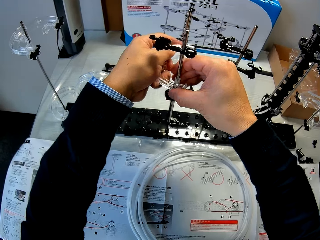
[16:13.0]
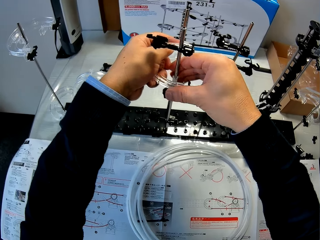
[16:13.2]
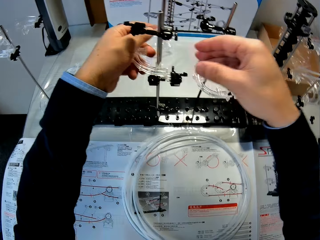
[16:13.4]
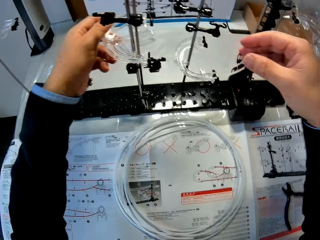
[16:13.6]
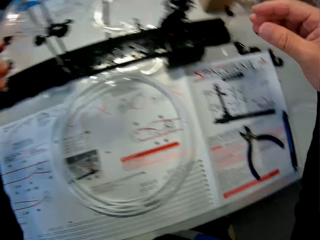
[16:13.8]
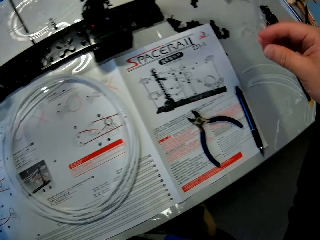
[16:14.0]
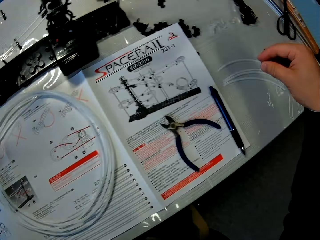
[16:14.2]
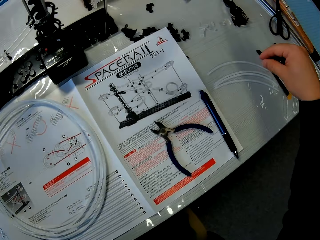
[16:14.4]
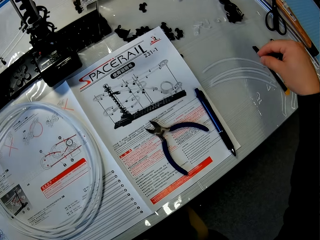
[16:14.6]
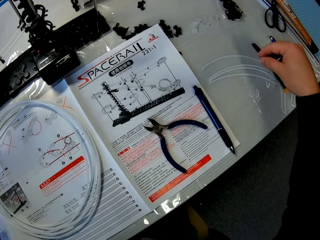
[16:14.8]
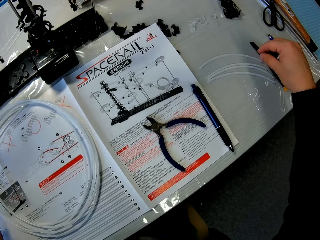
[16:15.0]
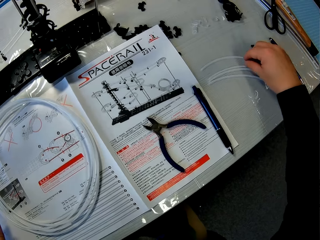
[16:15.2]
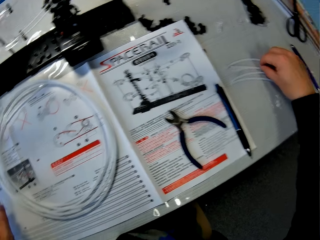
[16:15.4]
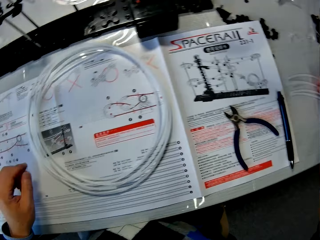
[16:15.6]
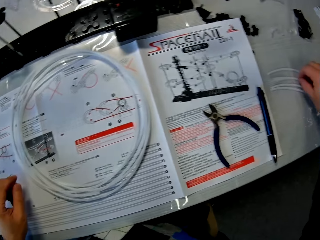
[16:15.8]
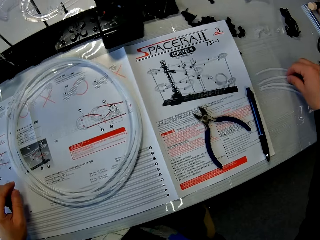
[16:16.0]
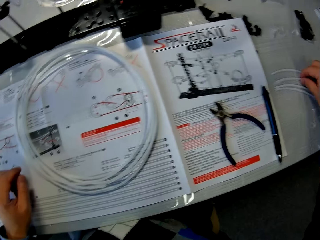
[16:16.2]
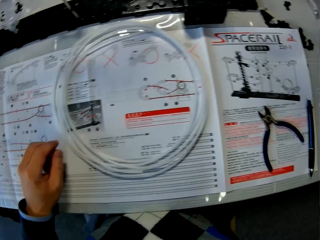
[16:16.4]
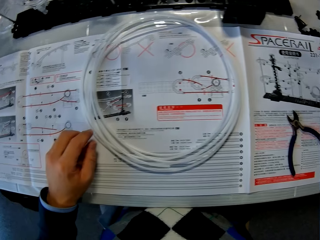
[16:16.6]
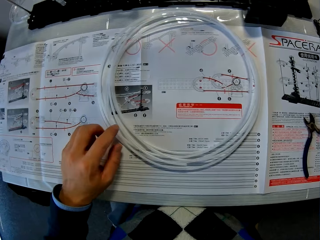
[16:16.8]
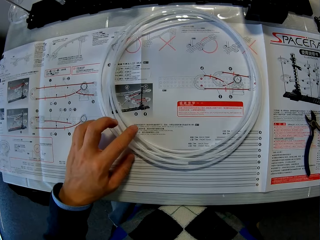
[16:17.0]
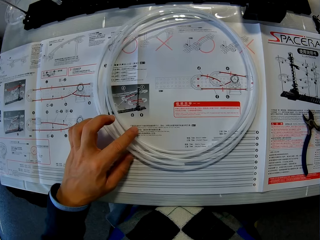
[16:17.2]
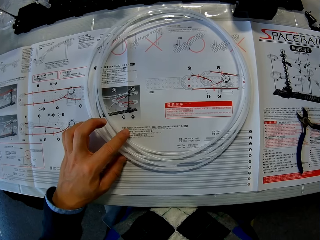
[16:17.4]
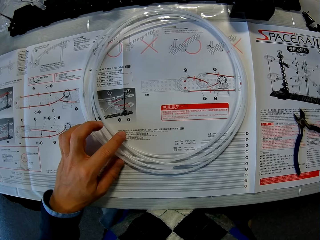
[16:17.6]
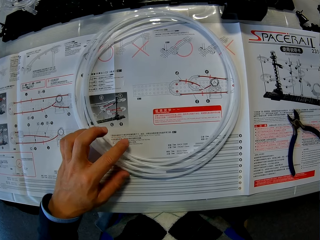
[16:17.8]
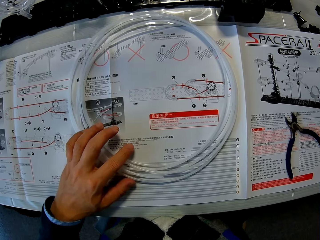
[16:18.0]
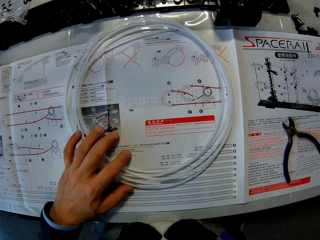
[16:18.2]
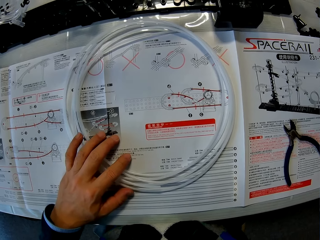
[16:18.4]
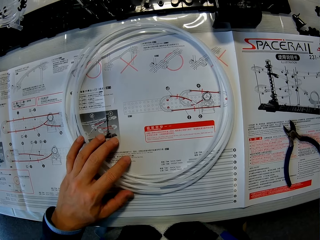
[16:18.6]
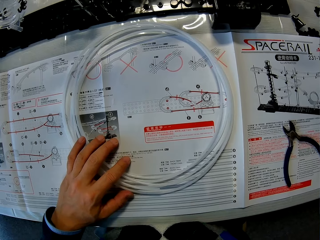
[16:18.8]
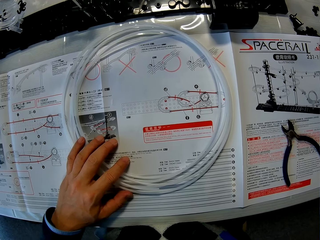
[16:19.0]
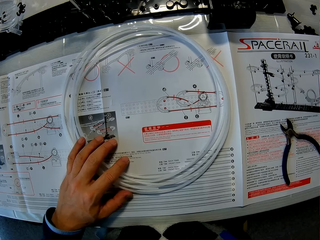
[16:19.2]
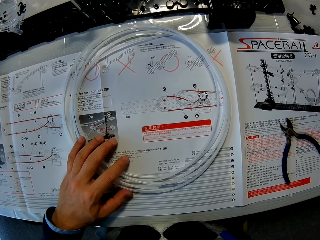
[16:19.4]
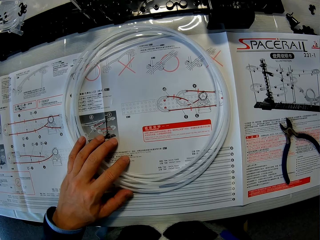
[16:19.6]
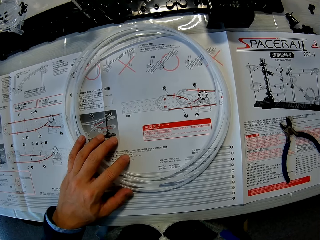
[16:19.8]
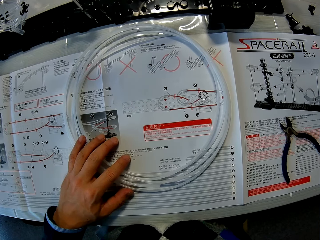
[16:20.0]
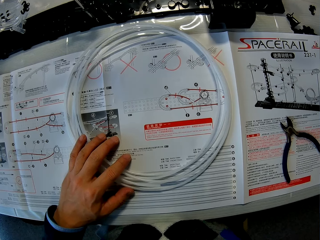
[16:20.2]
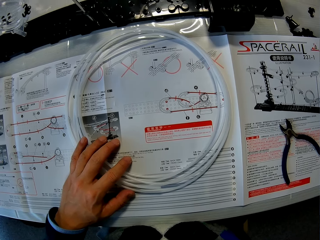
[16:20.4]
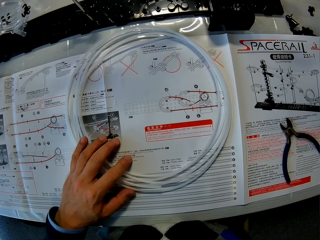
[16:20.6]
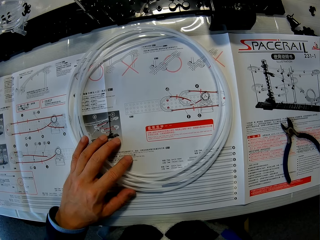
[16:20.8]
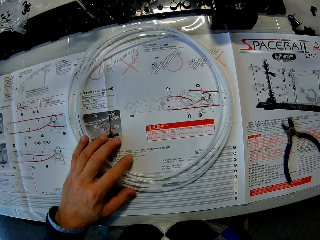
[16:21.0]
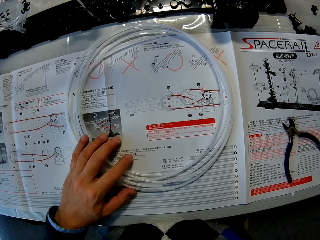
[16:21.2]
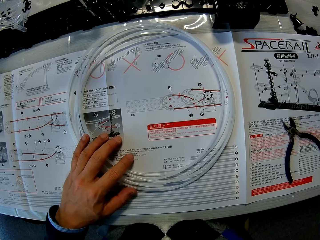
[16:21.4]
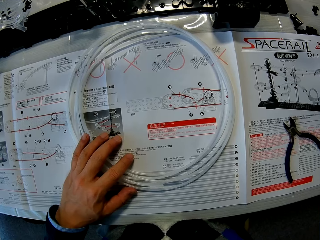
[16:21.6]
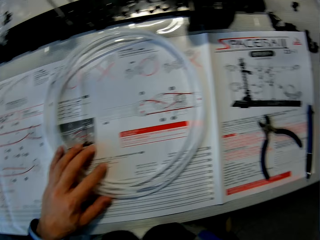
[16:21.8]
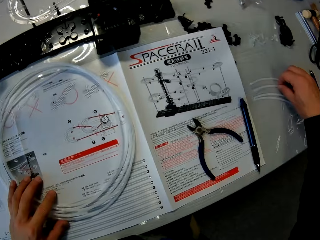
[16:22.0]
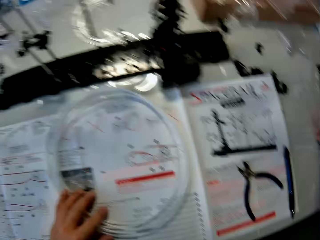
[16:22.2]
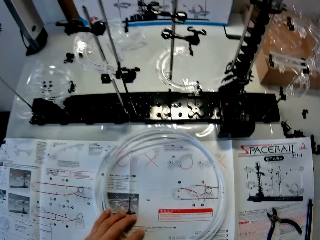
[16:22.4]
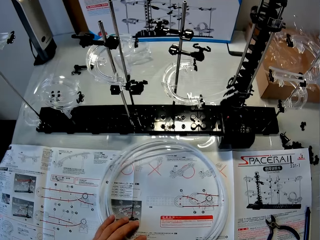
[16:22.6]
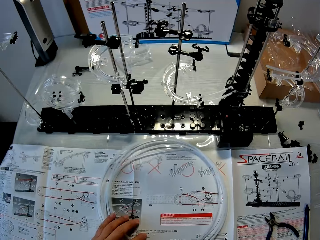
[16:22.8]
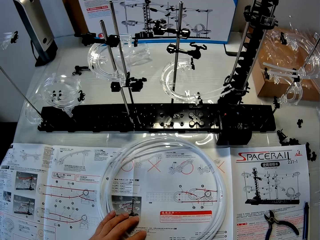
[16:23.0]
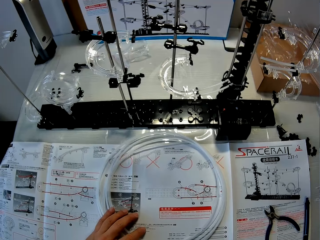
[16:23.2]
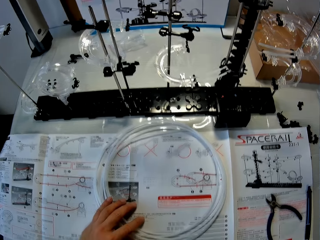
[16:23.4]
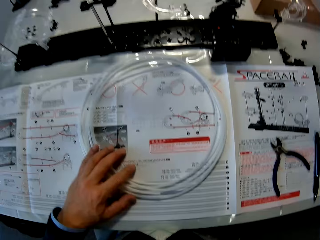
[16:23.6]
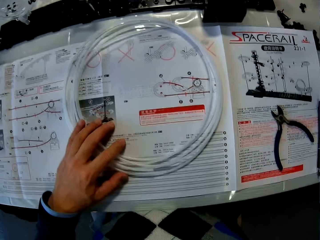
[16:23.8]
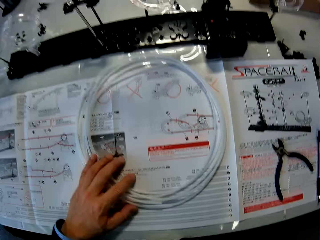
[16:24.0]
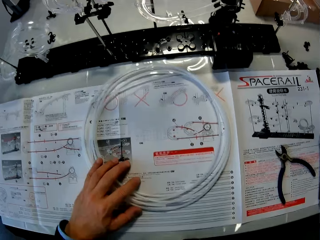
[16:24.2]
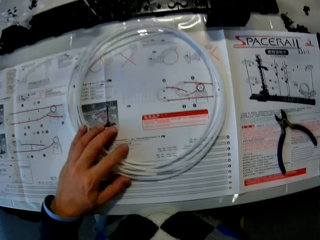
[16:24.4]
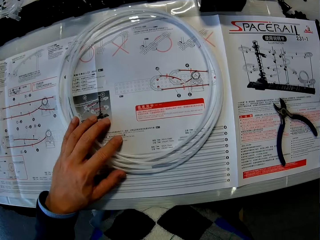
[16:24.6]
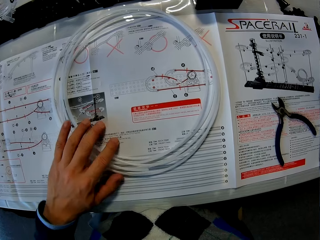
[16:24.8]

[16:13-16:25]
The camera wearer places his right hand on another rail on the table. He picks something. He reads the spacerail instruction guide.

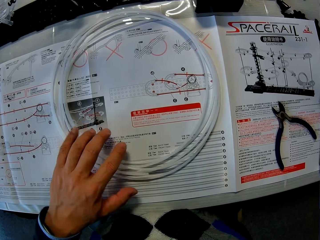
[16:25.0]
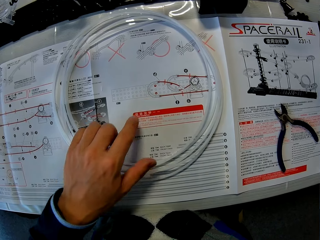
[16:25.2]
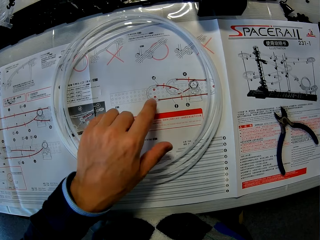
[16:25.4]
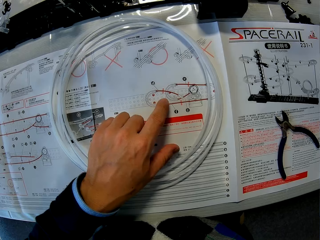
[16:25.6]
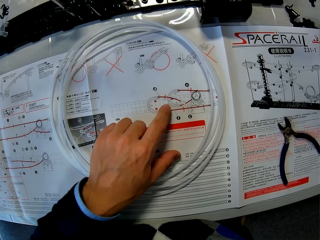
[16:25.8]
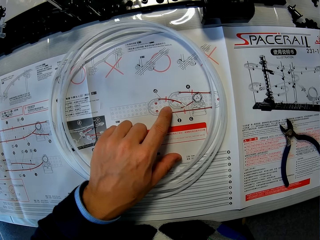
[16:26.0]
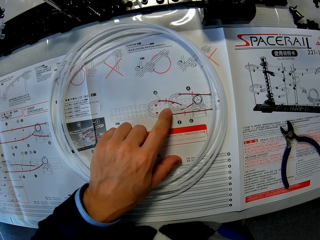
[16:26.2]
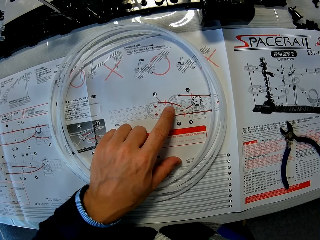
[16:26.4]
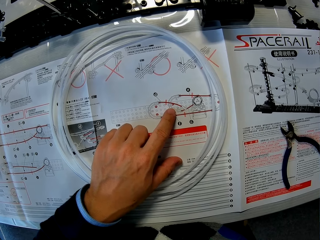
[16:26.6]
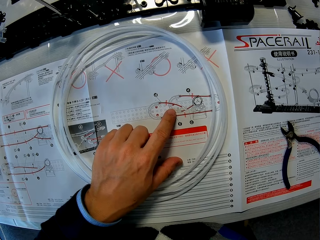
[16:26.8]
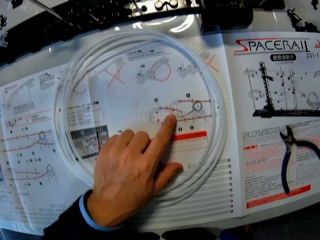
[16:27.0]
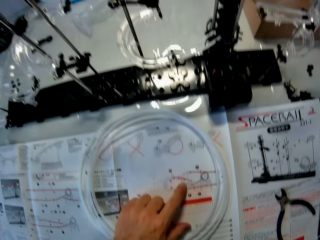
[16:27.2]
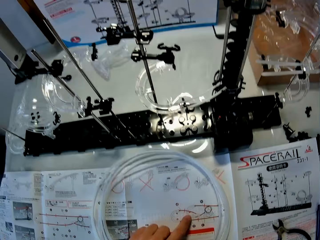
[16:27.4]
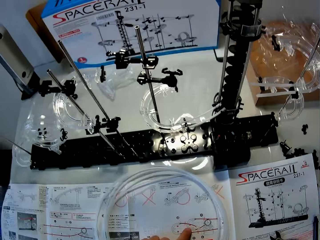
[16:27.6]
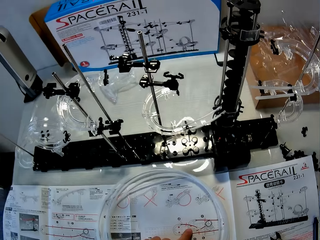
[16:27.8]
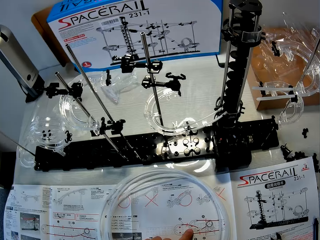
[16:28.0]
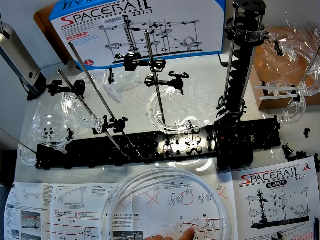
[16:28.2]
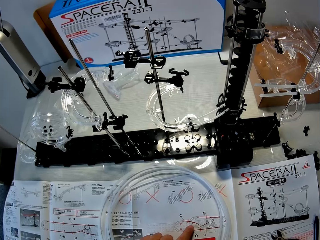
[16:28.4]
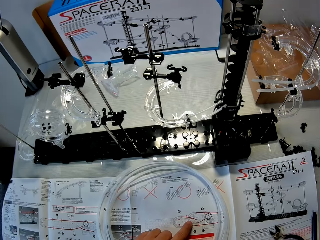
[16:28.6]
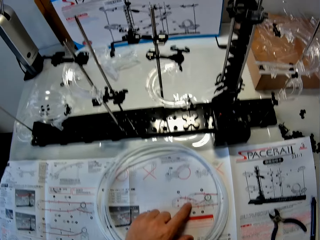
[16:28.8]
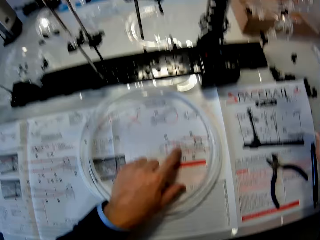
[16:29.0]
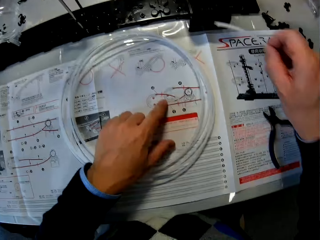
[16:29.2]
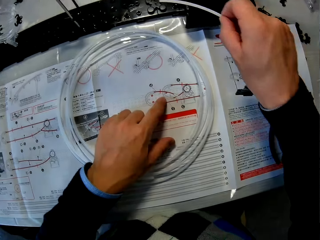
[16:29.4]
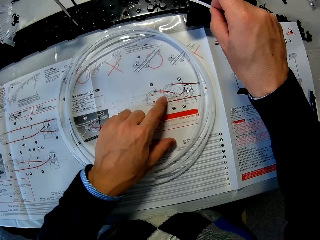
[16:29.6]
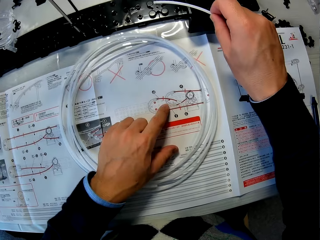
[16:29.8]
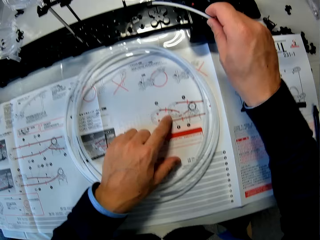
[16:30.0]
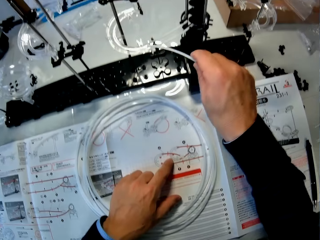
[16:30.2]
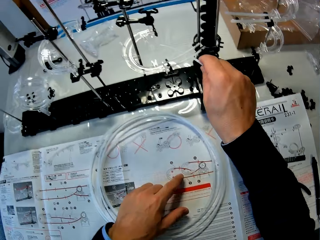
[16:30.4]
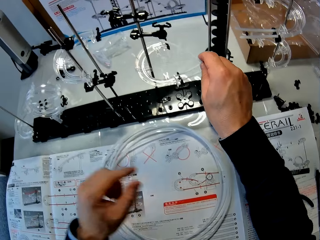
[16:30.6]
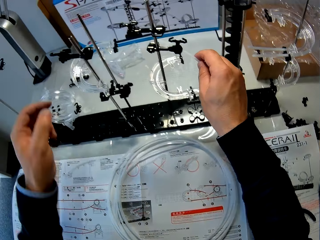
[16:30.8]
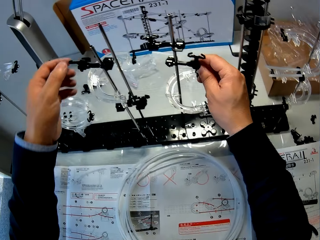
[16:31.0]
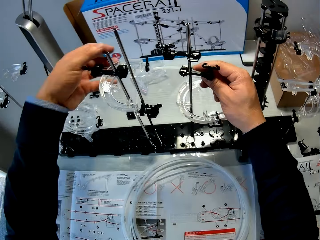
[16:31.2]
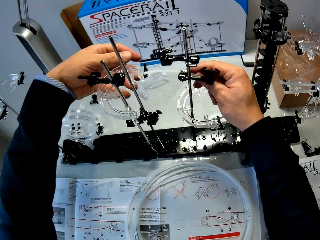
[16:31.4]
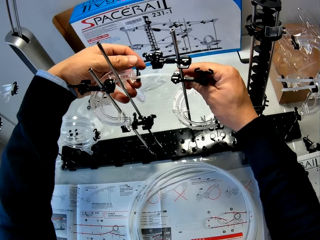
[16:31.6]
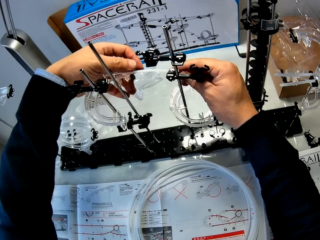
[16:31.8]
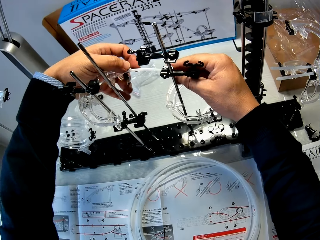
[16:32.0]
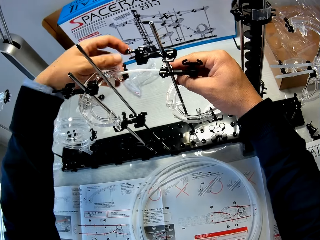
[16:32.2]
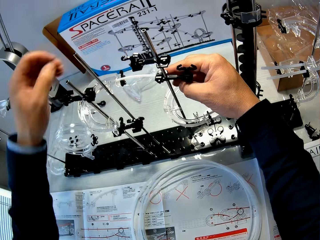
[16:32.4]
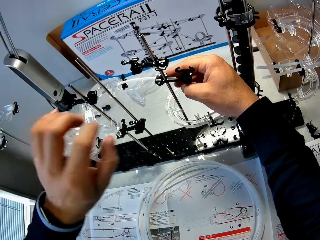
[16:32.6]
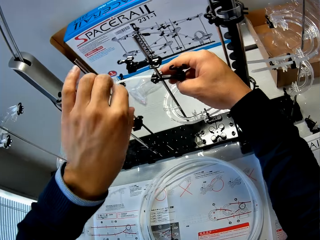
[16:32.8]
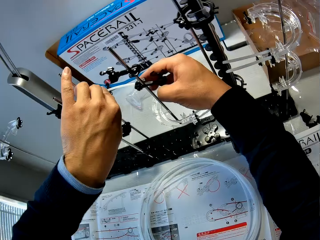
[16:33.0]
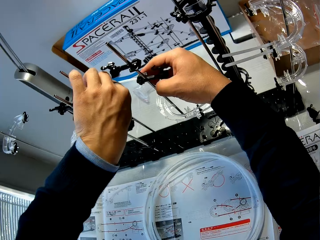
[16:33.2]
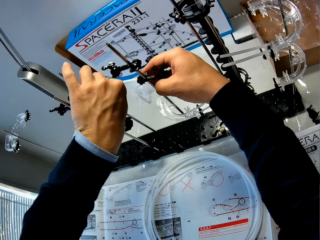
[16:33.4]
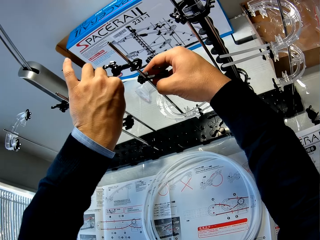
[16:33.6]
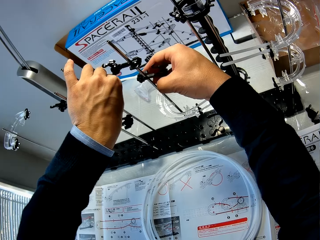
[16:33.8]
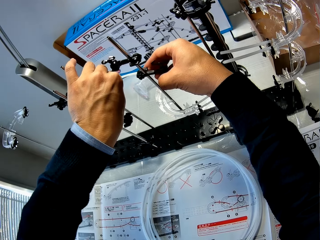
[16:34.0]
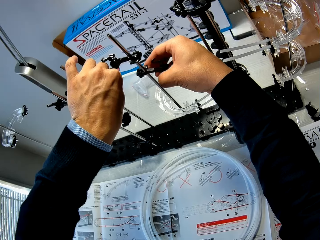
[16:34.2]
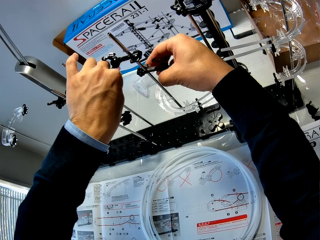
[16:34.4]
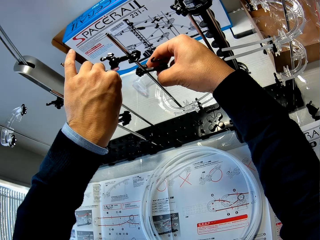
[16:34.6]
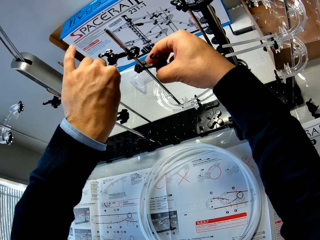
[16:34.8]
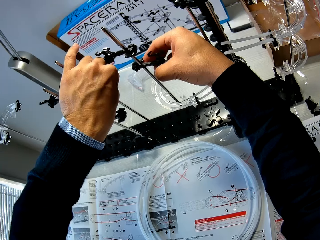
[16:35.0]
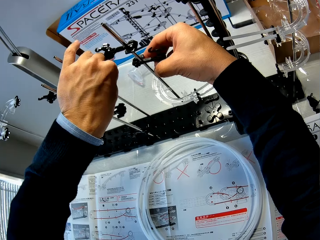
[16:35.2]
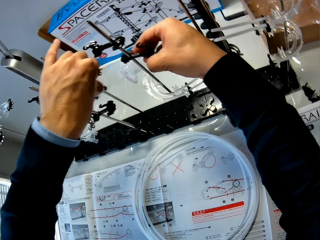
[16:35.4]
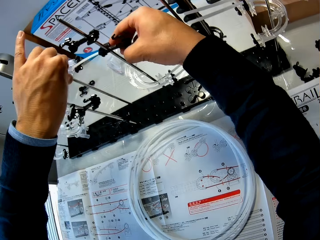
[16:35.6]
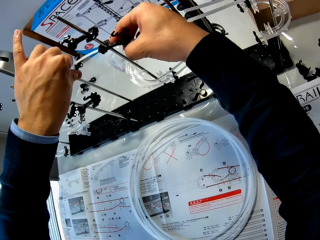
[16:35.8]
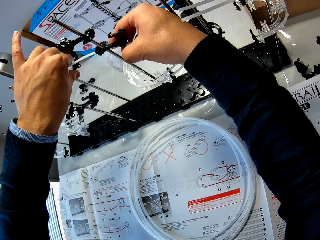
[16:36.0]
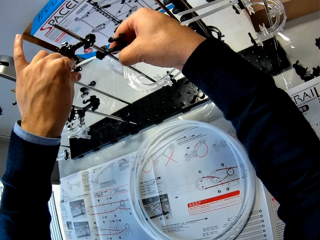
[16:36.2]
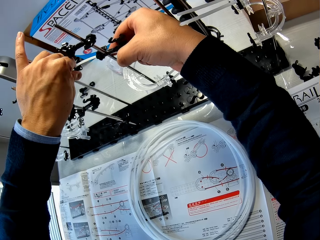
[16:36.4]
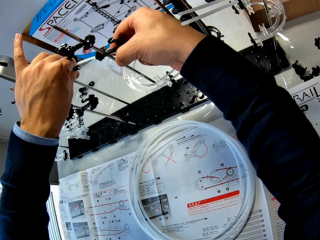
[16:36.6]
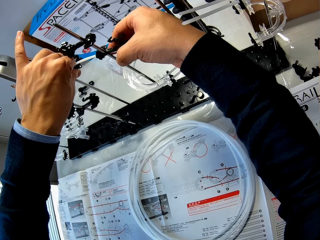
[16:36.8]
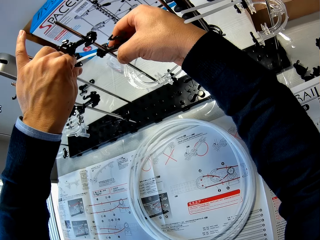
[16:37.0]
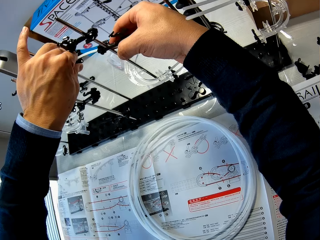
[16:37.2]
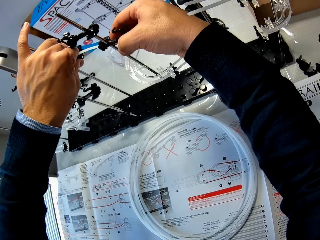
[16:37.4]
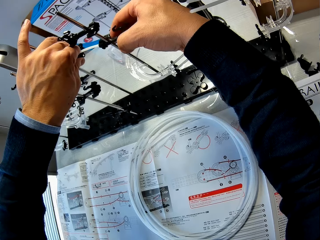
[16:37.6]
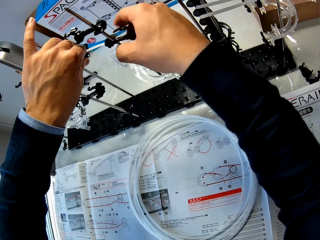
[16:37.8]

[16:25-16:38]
The camera wearer fixes the rail into the space rail with both hands.
